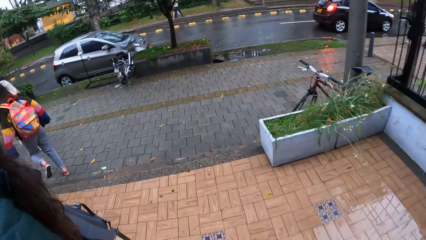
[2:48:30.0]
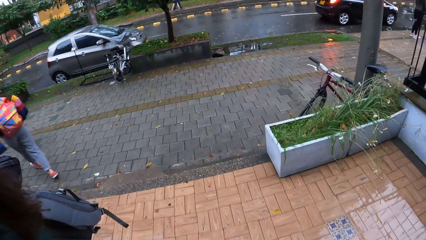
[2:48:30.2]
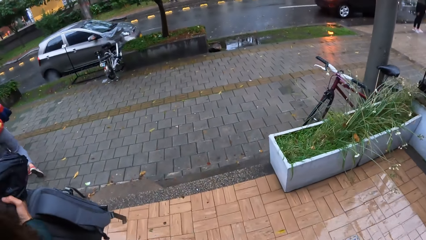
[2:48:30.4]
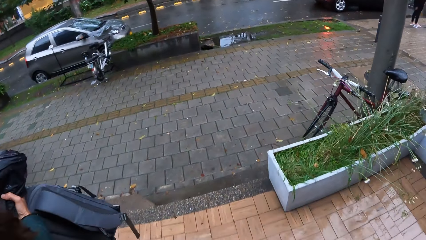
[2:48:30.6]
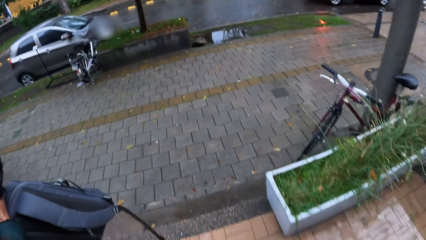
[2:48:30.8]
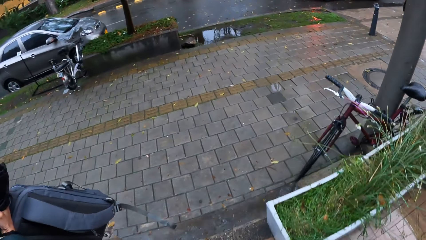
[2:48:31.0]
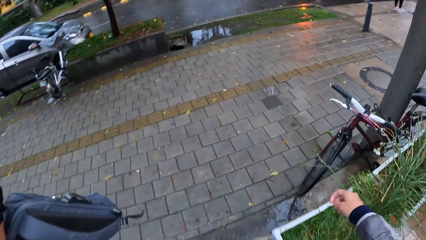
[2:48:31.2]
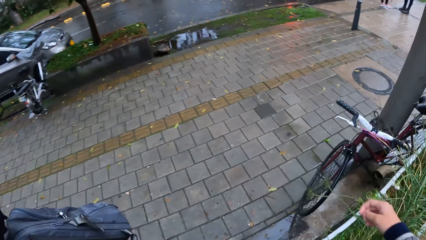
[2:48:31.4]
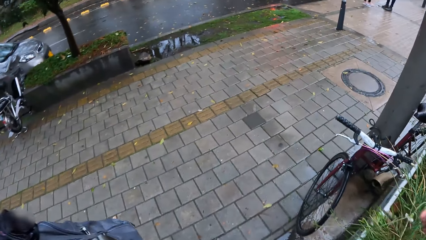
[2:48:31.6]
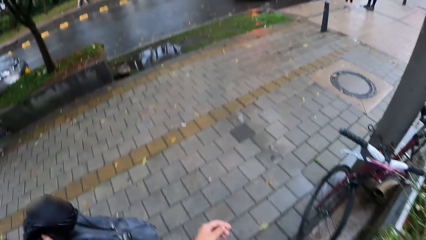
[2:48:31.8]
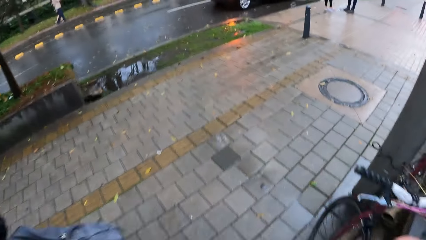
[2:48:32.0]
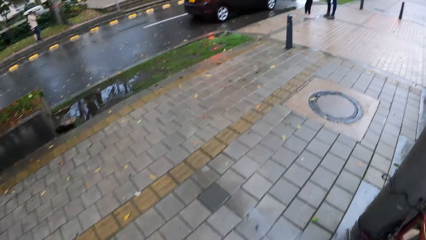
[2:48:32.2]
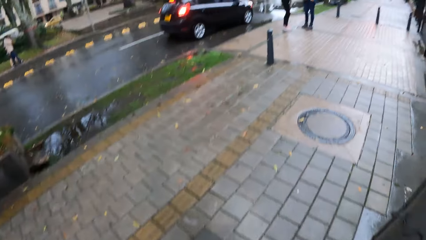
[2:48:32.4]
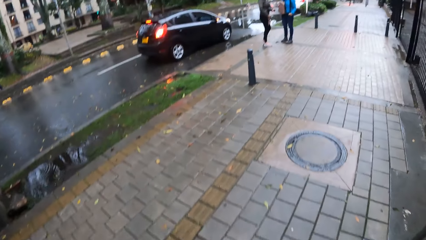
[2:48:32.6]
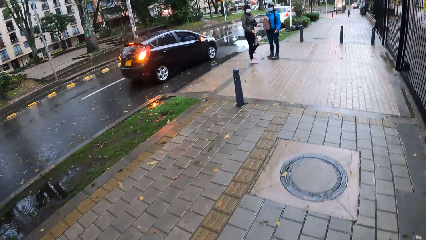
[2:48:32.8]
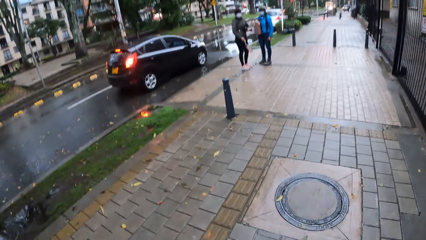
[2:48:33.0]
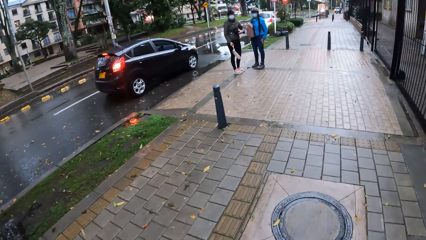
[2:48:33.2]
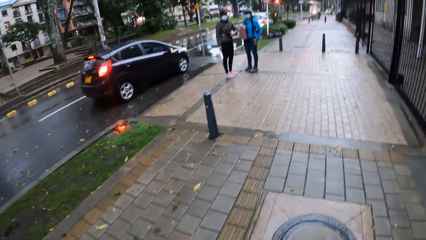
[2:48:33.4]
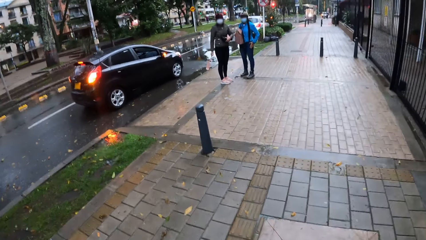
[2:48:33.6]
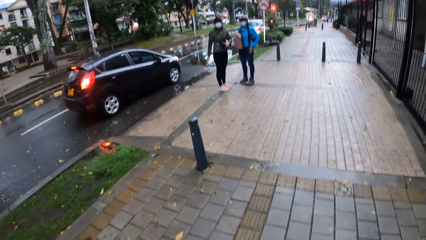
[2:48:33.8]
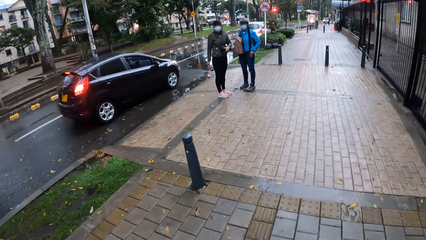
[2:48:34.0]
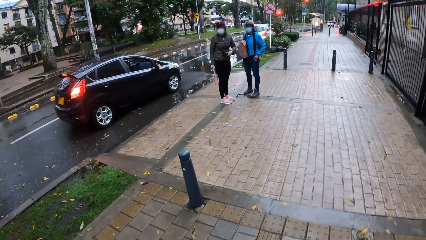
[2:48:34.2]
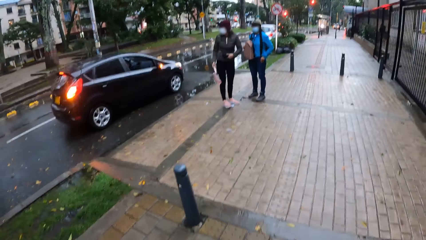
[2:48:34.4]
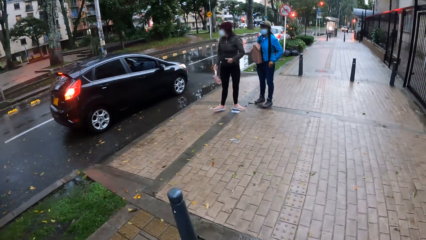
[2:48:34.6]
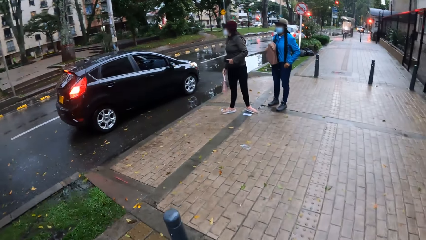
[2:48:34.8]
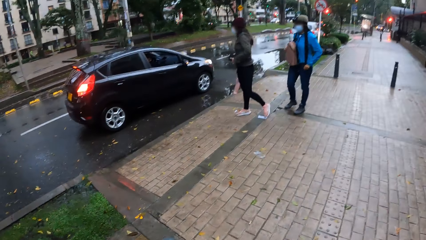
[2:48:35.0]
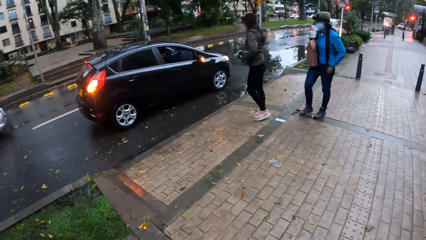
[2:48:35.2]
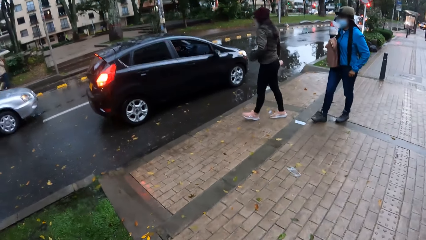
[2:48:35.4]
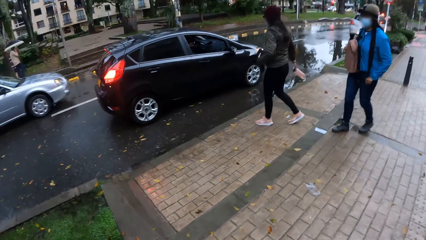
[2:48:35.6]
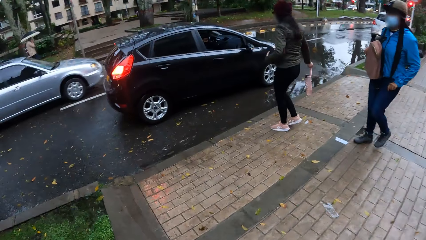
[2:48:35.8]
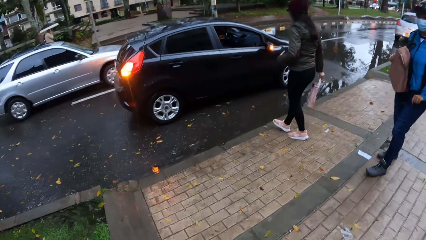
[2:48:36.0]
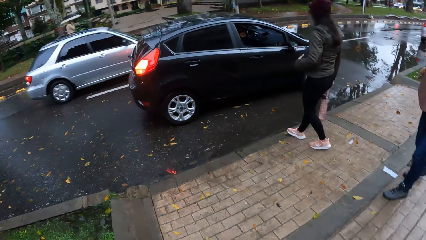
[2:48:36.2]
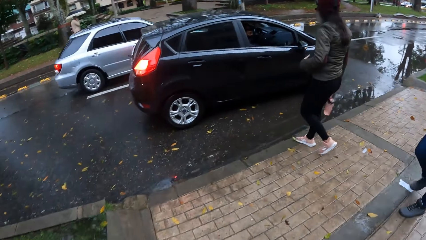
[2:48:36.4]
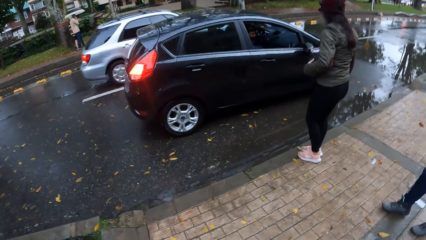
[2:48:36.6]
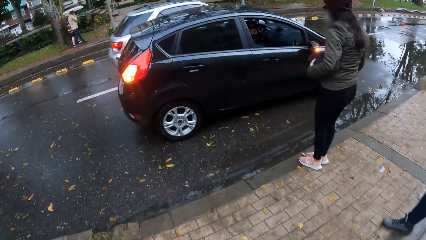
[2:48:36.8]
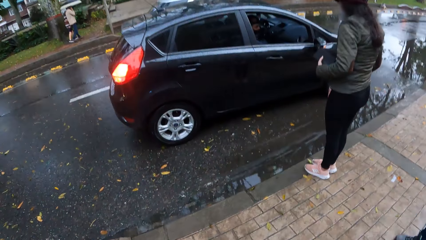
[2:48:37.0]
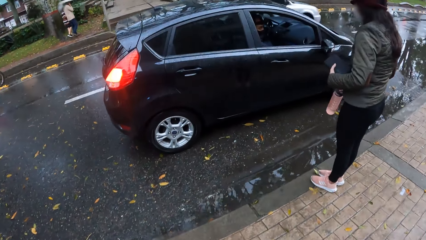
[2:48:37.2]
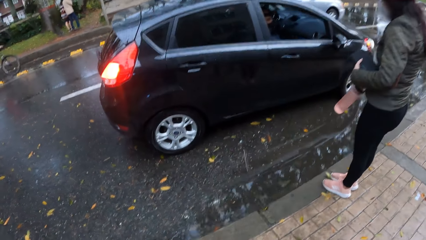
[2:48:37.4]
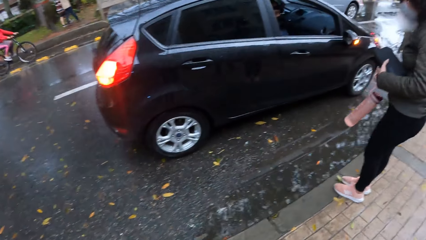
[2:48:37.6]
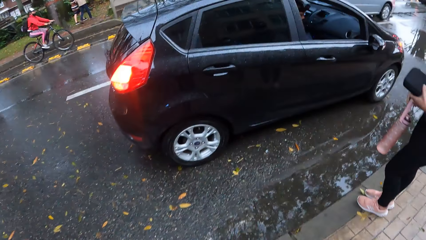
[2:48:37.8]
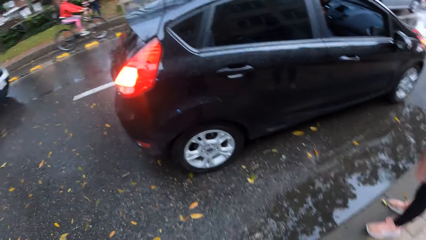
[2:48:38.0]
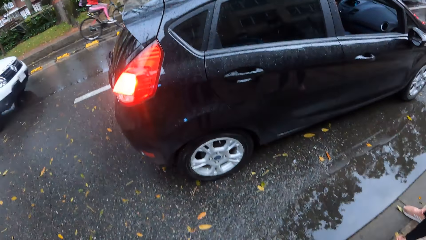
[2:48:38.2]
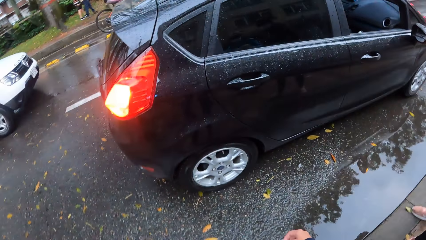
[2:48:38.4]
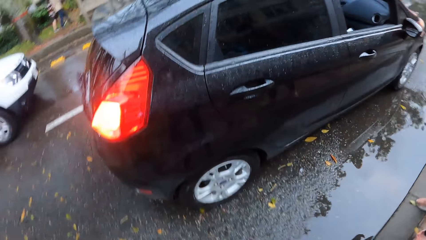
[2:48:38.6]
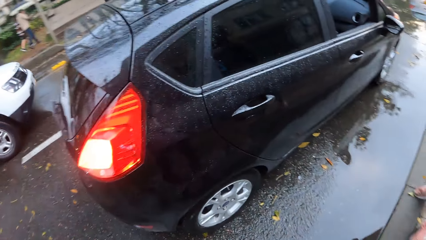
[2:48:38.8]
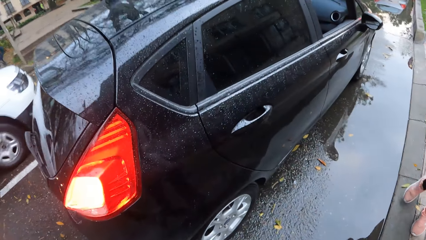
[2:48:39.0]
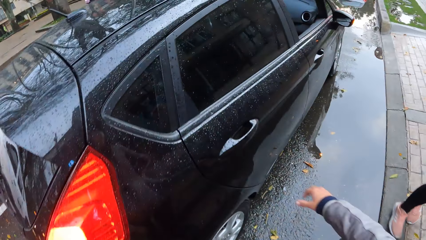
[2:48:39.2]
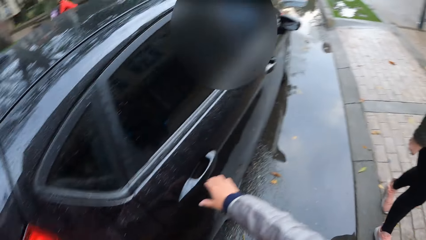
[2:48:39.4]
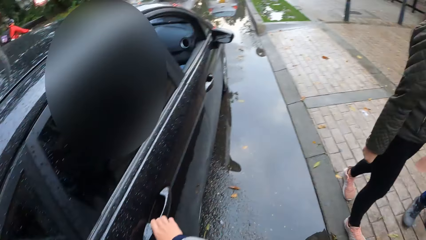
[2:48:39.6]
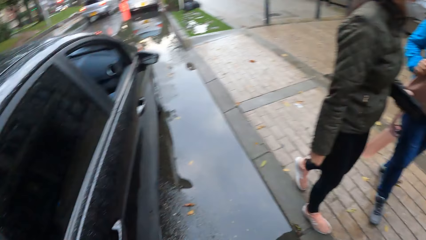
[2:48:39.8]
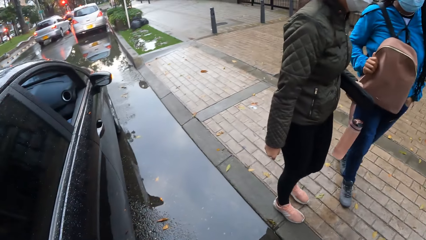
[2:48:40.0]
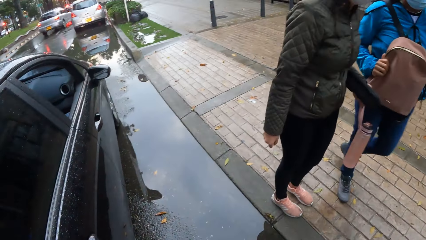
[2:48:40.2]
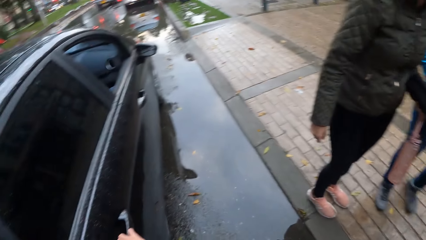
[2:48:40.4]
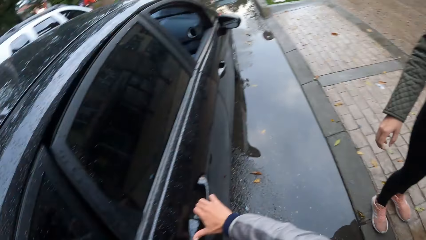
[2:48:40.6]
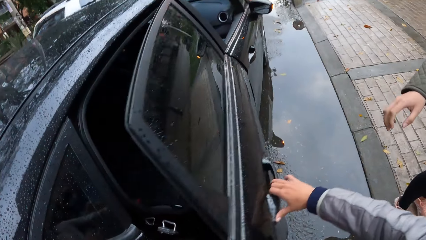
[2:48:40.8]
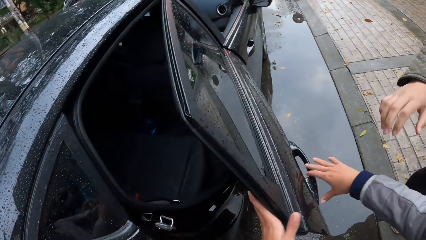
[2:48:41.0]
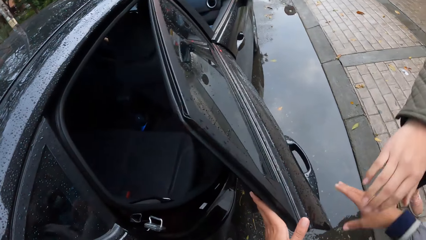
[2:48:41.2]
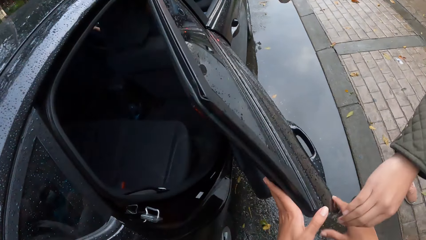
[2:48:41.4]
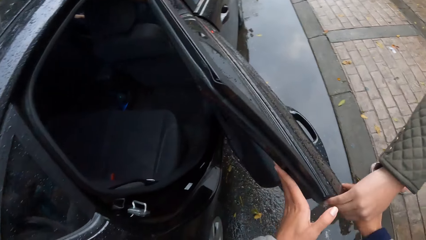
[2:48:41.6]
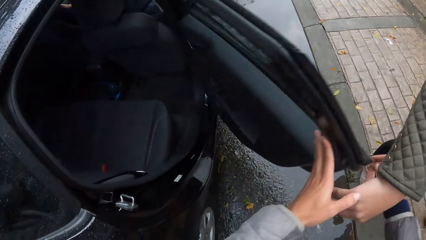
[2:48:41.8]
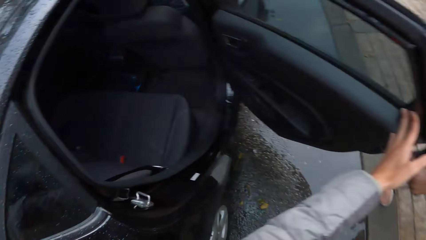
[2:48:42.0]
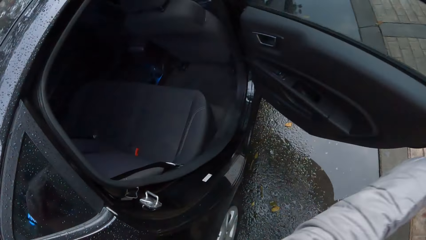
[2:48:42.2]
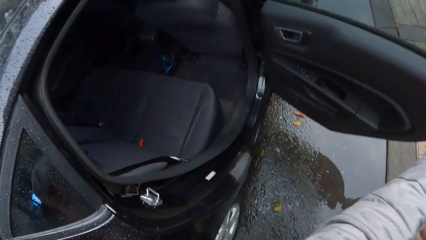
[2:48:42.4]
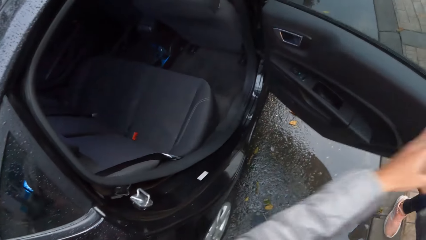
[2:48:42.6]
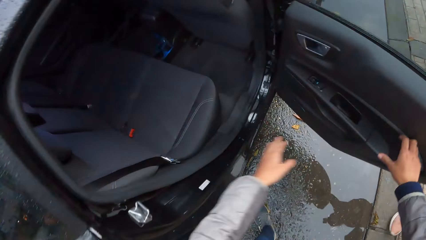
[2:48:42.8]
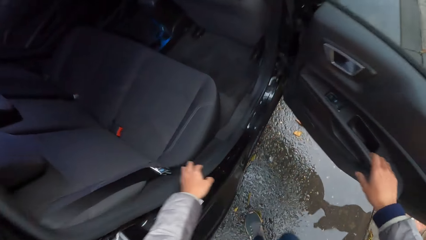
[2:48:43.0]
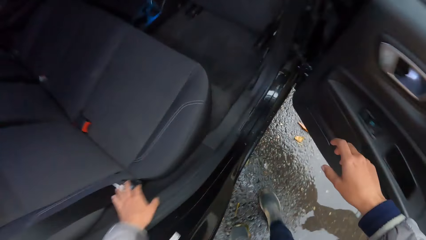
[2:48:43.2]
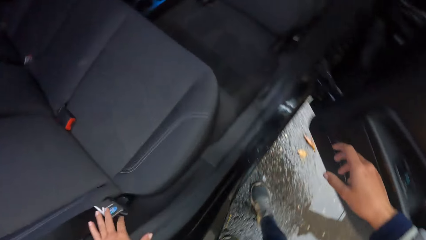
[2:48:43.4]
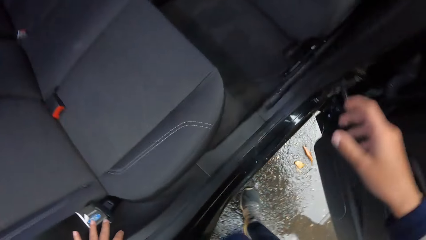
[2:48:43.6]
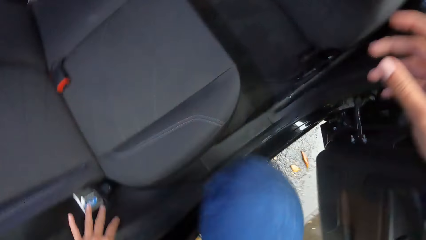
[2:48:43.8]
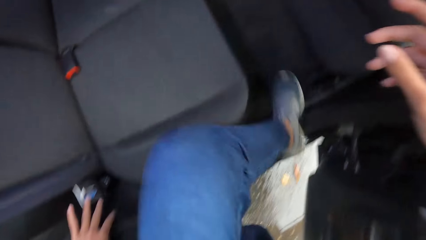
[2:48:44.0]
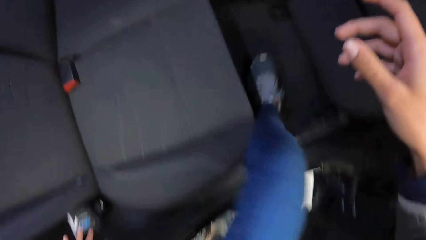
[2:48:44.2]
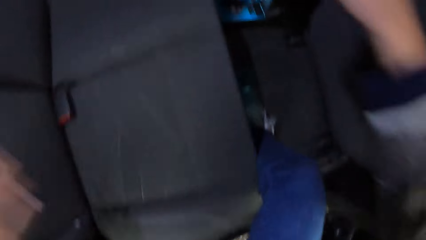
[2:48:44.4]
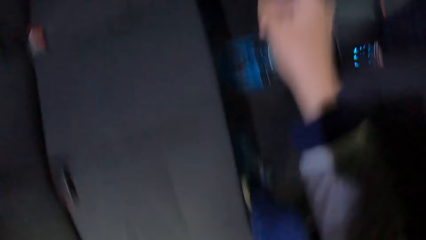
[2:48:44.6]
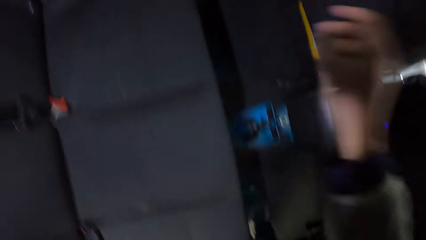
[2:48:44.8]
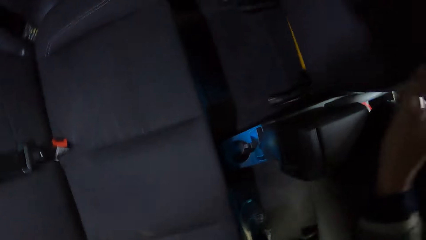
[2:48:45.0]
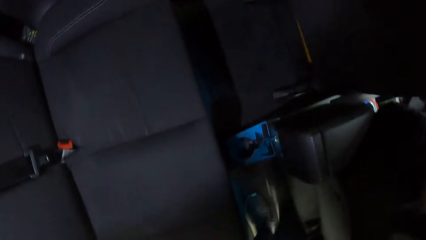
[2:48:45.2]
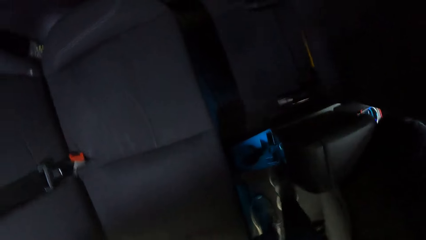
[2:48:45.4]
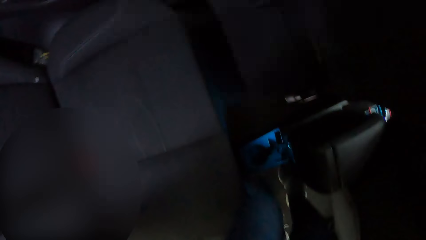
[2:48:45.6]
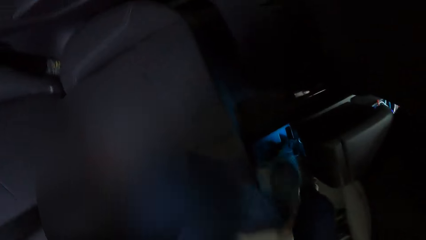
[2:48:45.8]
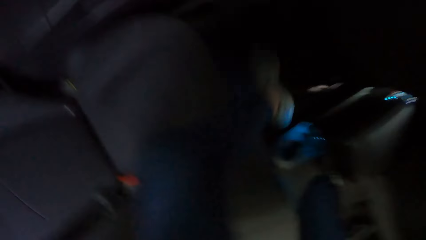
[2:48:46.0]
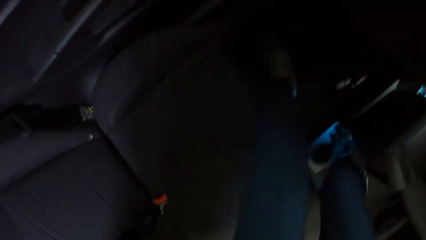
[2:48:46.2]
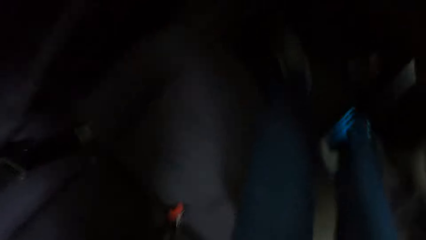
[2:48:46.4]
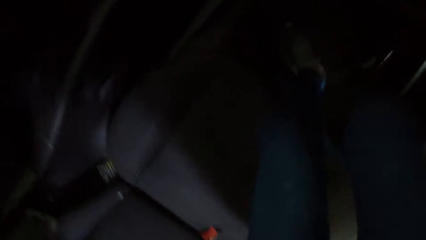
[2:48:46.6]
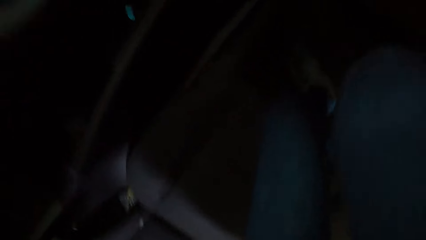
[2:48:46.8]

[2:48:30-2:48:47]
The camera wearer walks around. She touches the car door. She opens the car door with her right hand. A woman opens the car door with her right hand. The camera wearer walks around. She enters the car.
